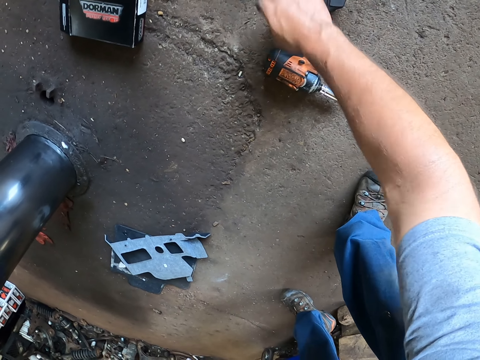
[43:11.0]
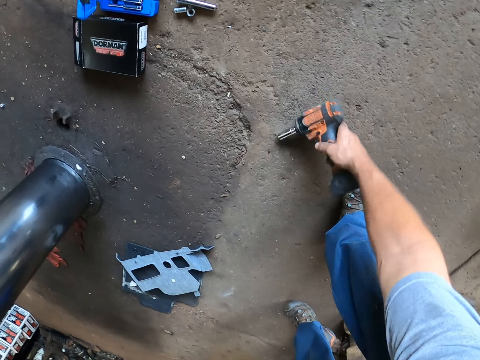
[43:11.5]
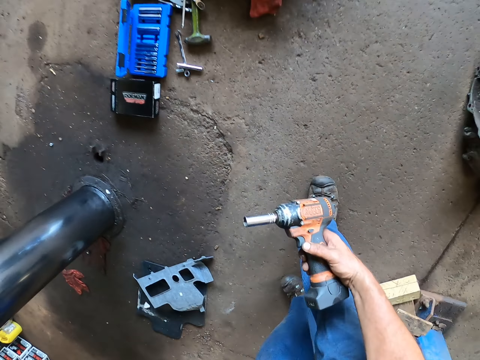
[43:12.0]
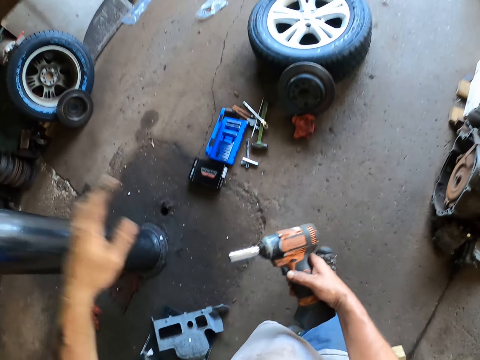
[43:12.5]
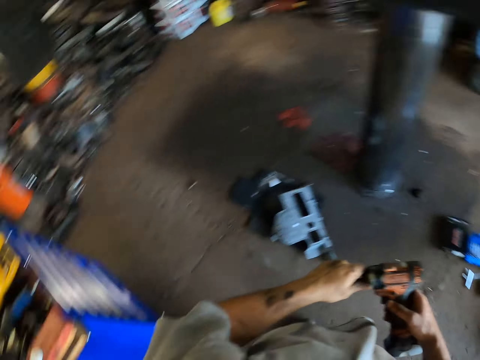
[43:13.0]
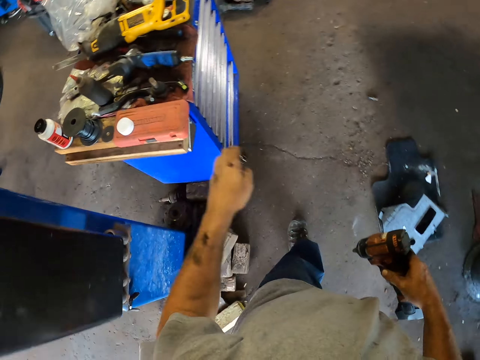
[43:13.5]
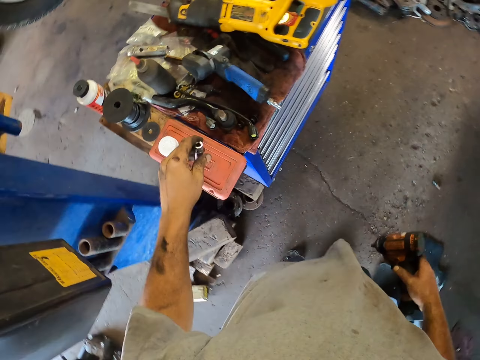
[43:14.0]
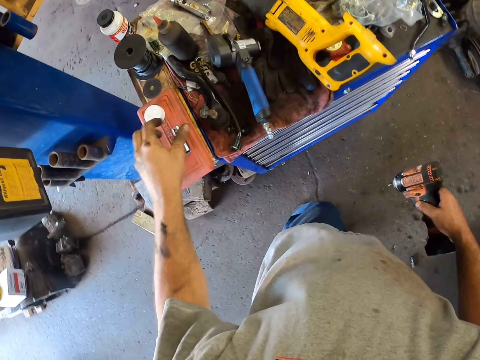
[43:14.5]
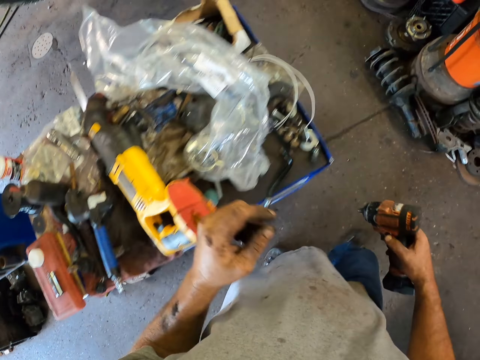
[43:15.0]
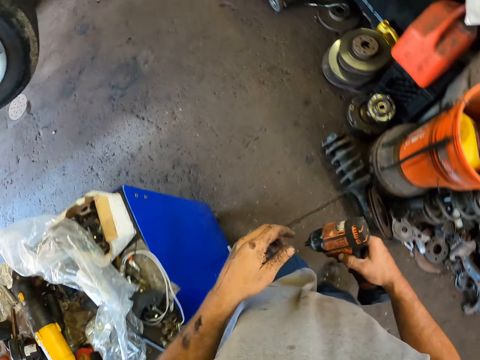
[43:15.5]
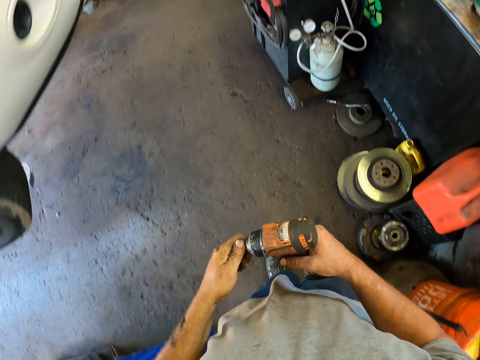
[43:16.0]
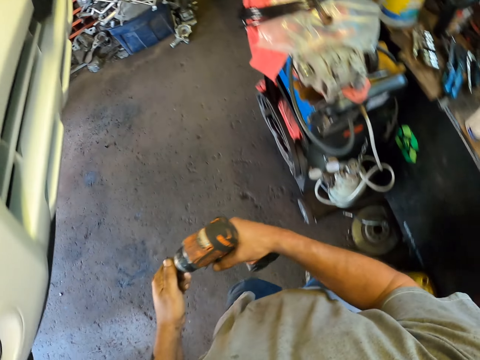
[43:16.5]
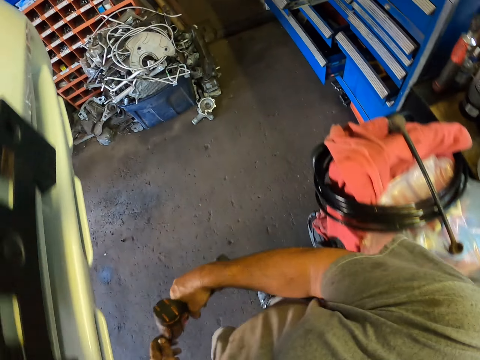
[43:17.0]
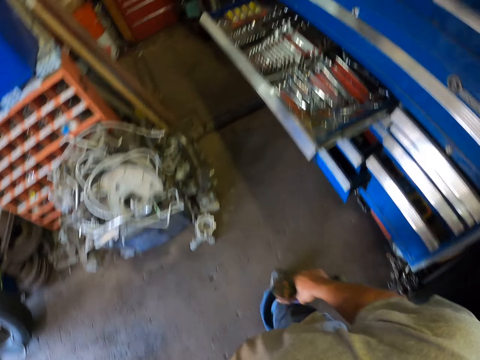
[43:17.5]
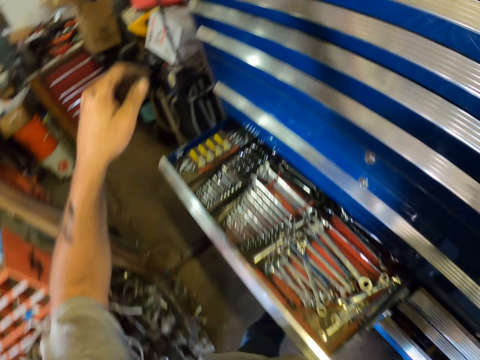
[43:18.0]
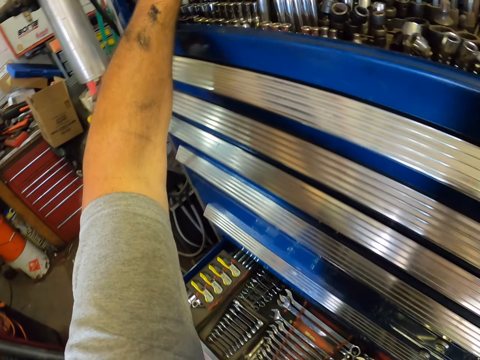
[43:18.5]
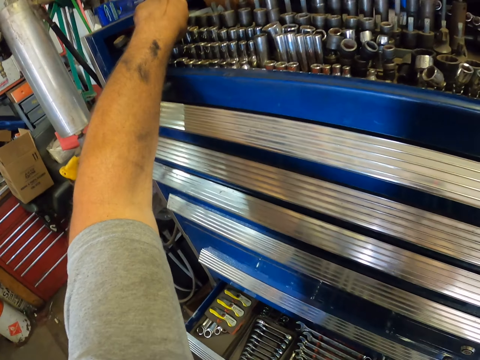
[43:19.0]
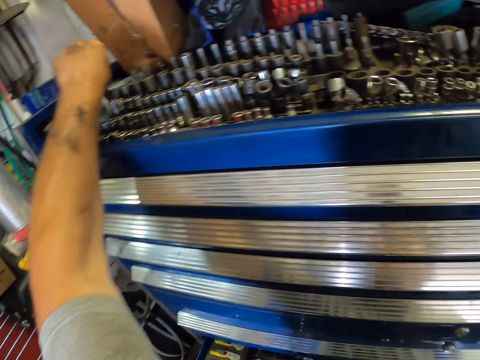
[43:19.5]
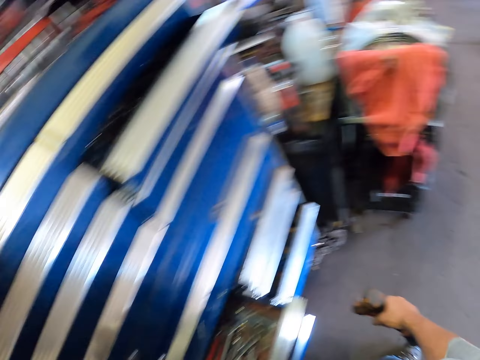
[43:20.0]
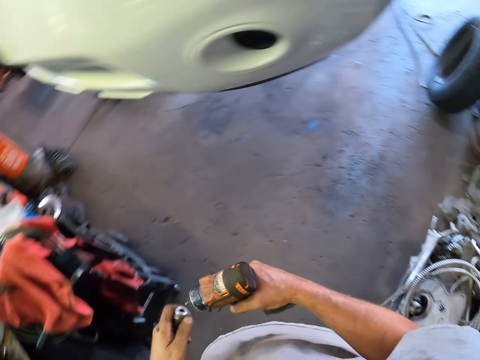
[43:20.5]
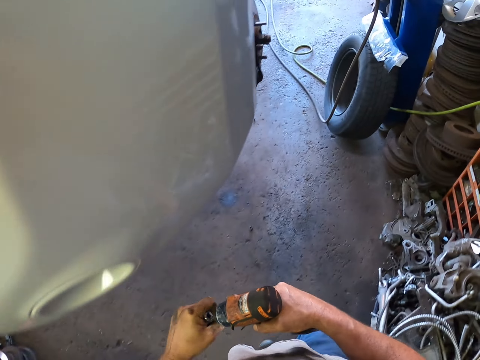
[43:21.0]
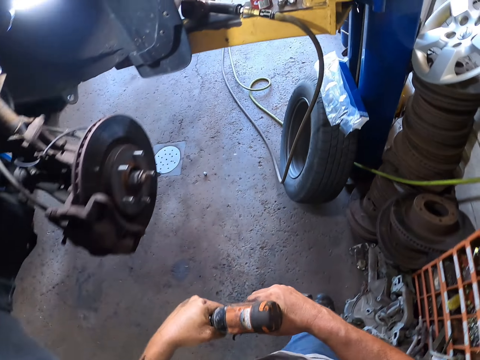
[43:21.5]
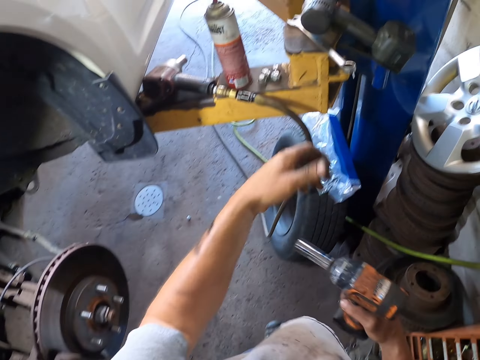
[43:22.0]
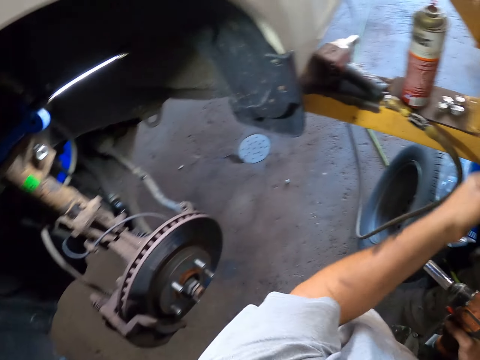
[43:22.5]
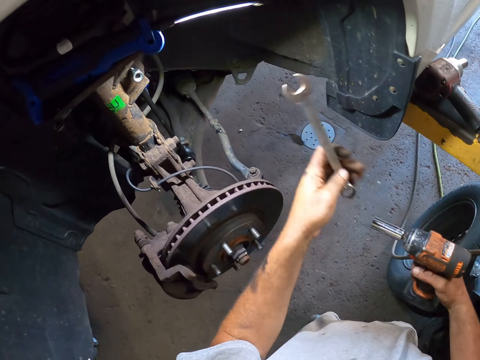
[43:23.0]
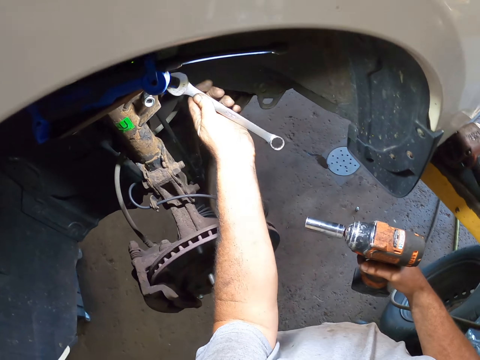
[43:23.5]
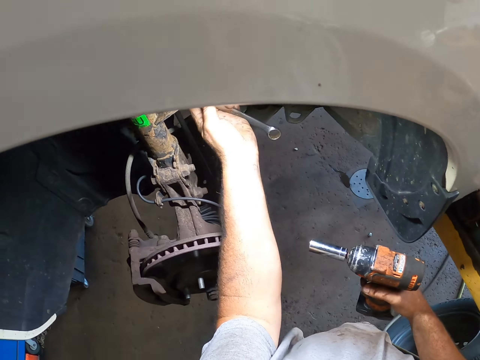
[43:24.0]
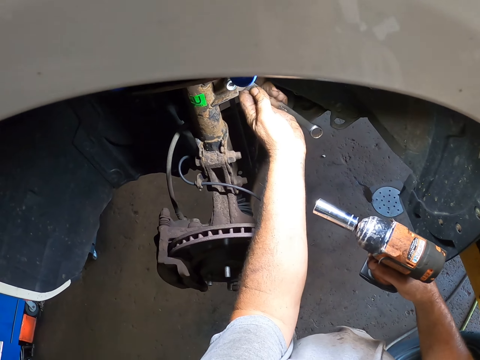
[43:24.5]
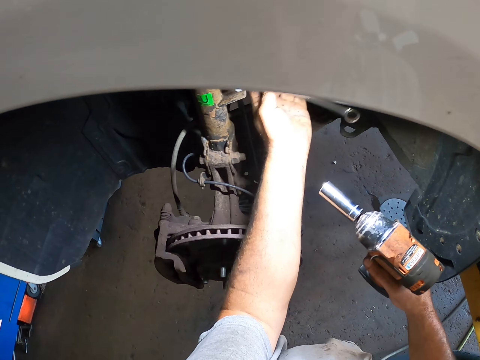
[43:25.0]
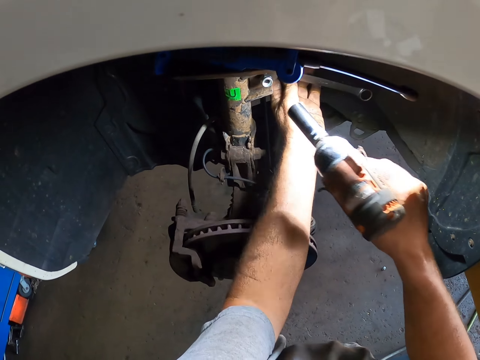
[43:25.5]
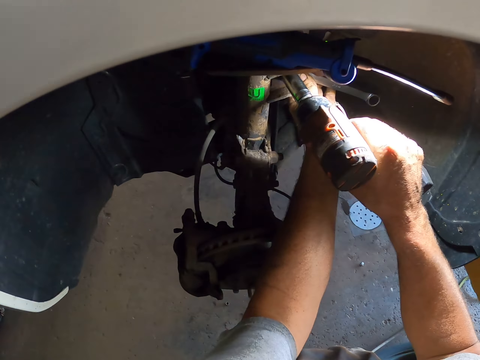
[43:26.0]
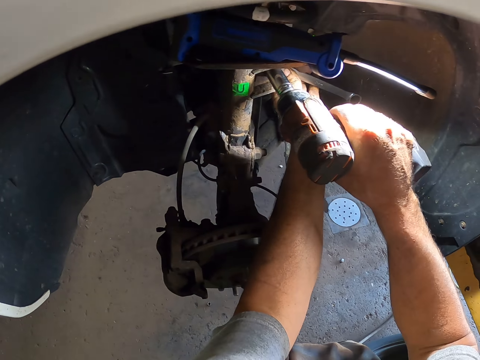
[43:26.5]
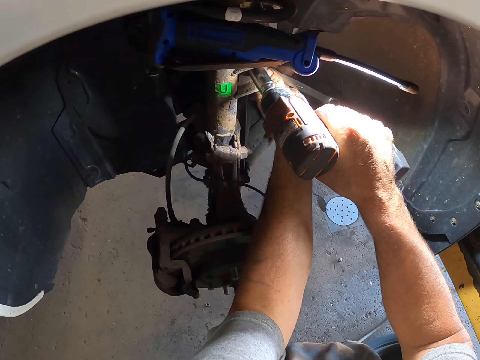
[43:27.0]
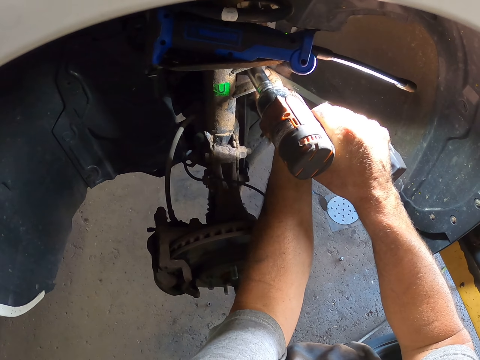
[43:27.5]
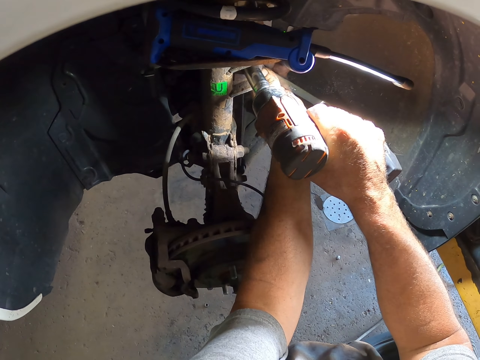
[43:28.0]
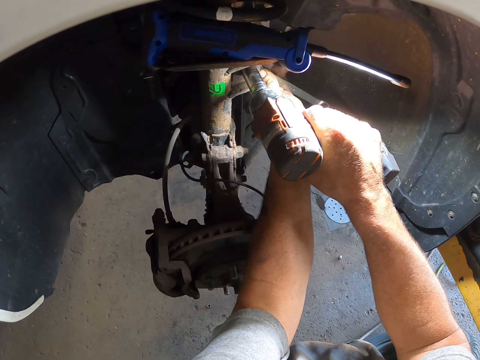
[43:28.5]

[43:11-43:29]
The camera wearer picks up the impact driver from the floor. They remove the drill bit from the impact driver. They place the drill bit on the counter. They walk around in the garage. They pick up a drill bit from the toolbox. They walk in the garage. They fit the drill bit on the impact driver. They pick up the wrench from the car lift. They hold the metal under the car with the wrench. They drill on the metal with the impact driver and fasten the nut.

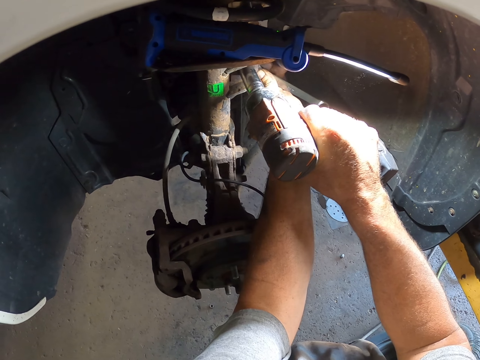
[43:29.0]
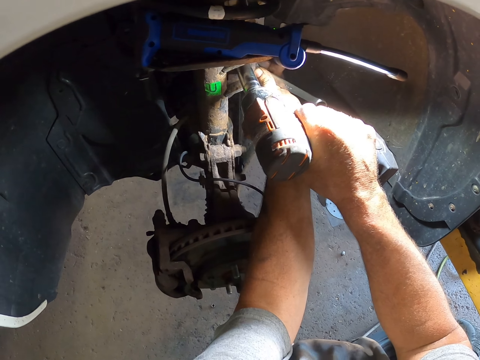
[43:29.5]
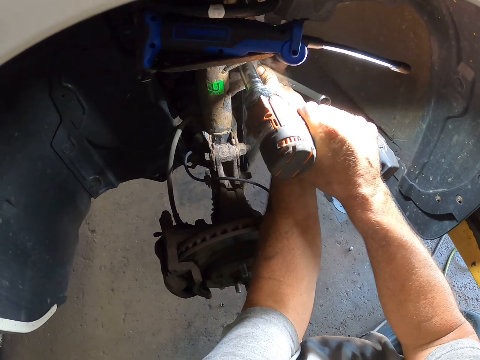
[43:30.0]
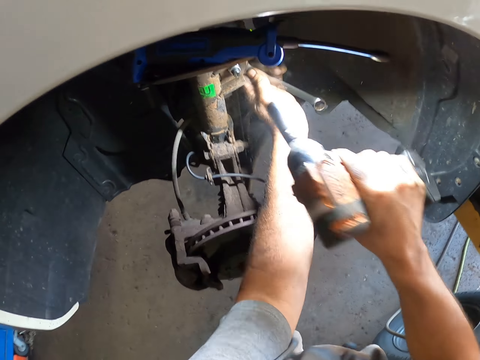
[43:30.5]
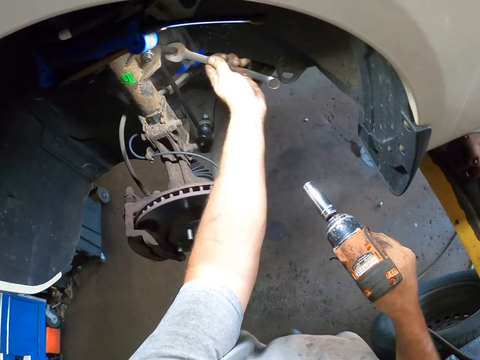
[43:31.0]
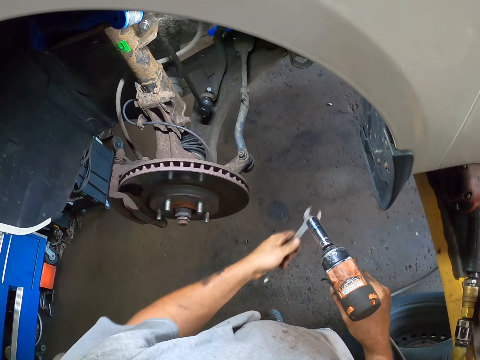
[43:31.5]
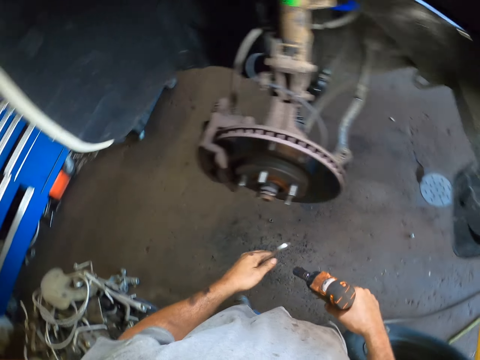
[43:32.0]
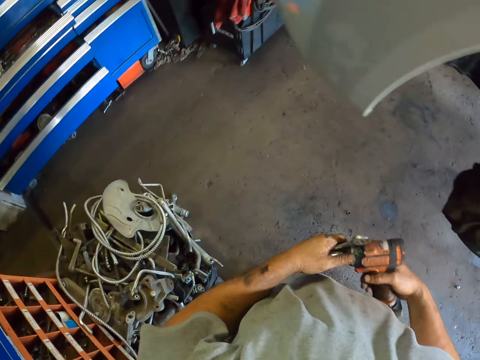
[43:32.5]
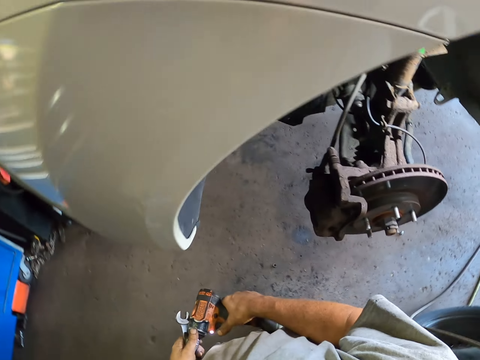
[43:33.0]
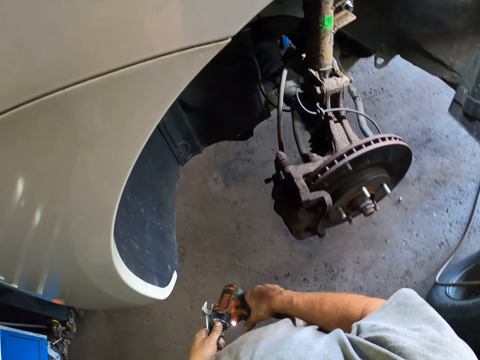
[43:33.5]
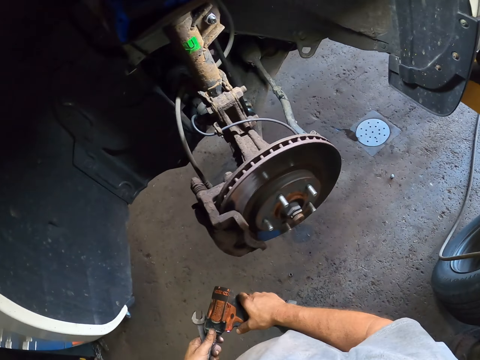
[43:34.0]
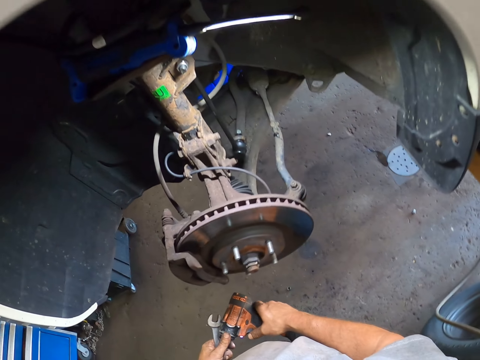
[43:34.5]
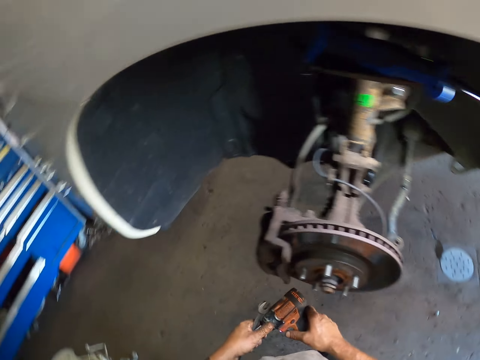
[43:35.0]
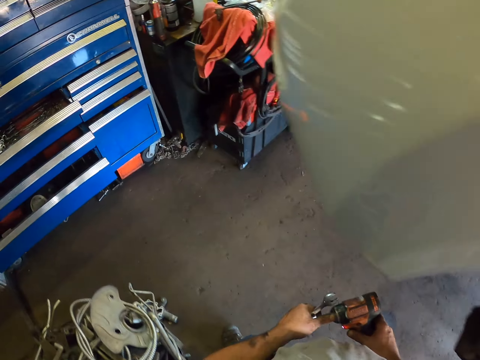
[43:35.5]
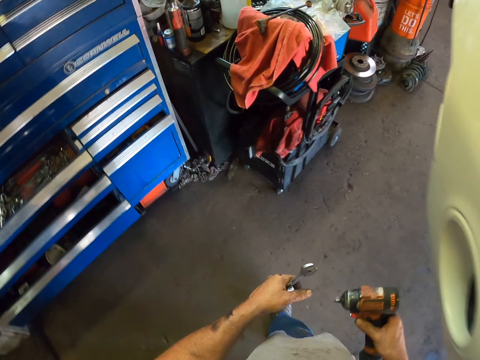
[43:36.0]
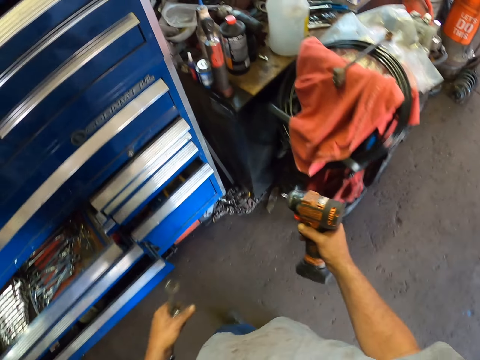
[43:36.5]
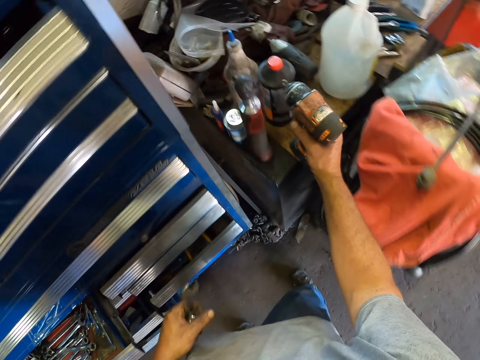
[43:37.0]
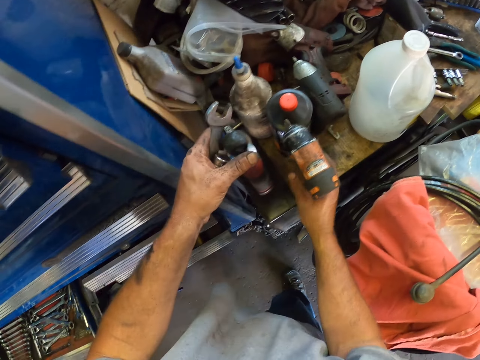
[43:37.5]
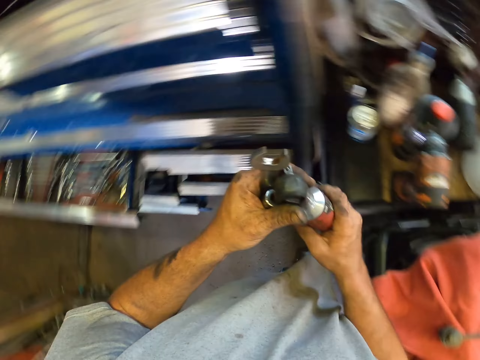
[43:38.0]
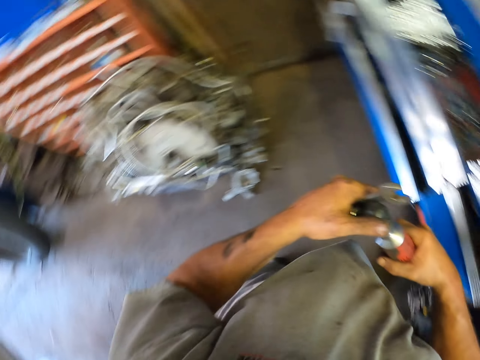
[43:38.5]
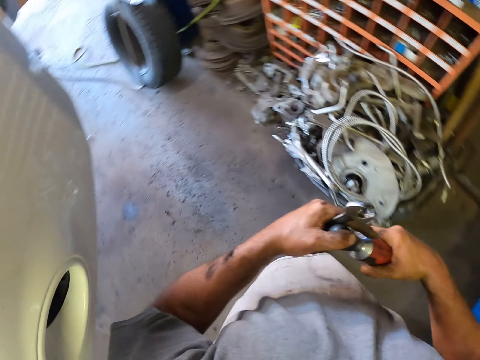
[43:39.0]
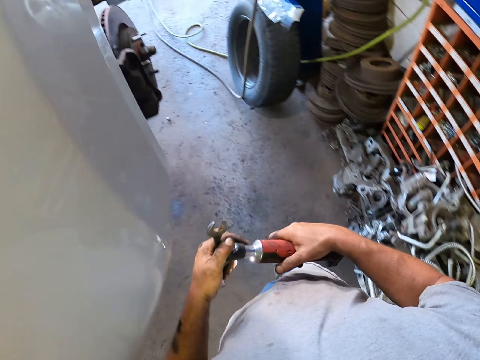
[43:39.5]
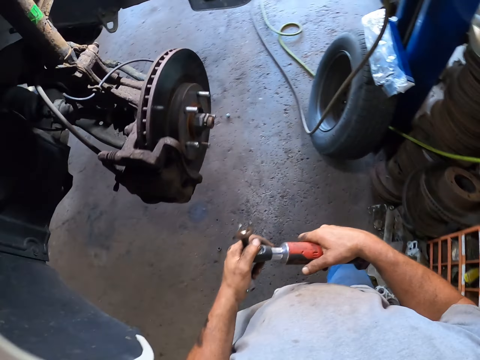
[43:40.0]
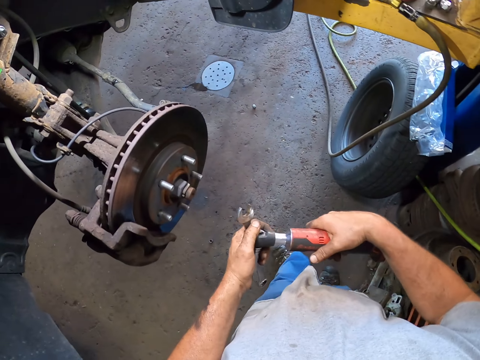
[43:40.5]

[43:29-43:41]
The camera wearer removes the wrench from under the car. They walk around in the garage. They place the impact driver on the table. They pick up a bolt tightener from the counter. They insert the drill bit on the bolt tightener. They walk to the car.
